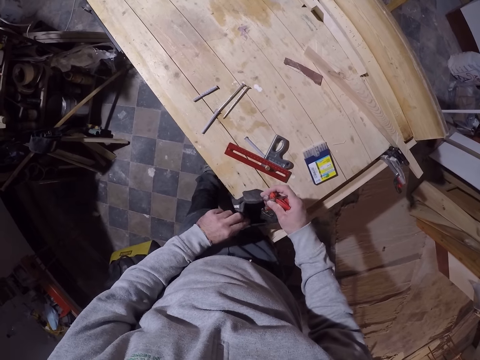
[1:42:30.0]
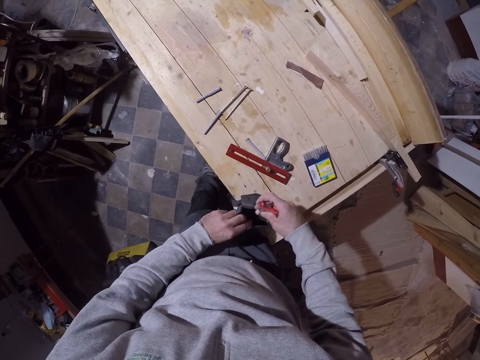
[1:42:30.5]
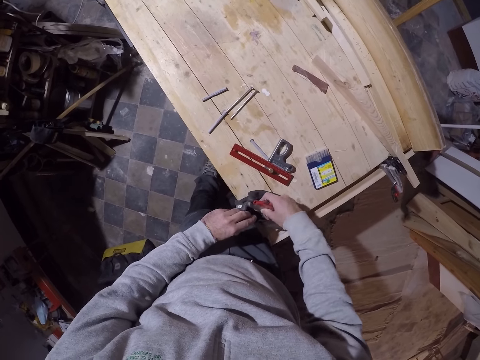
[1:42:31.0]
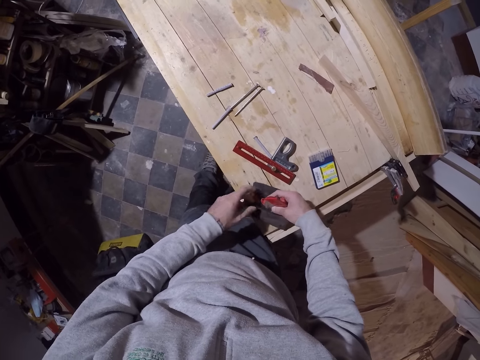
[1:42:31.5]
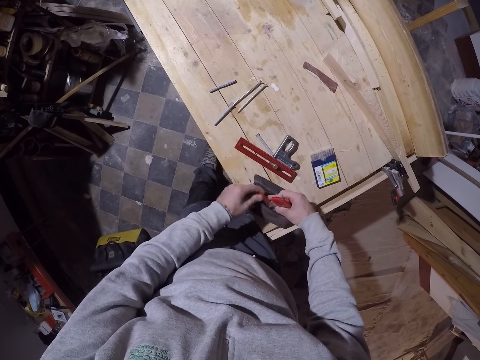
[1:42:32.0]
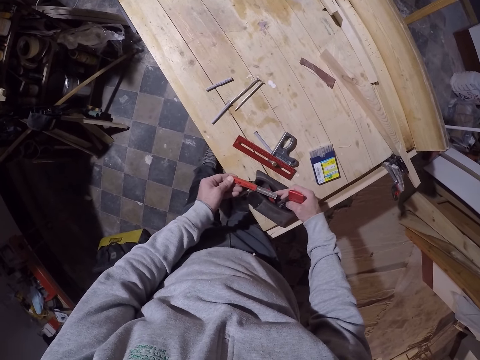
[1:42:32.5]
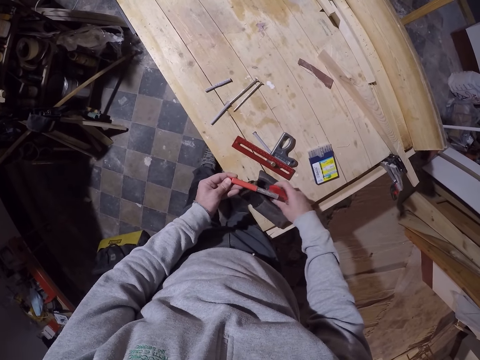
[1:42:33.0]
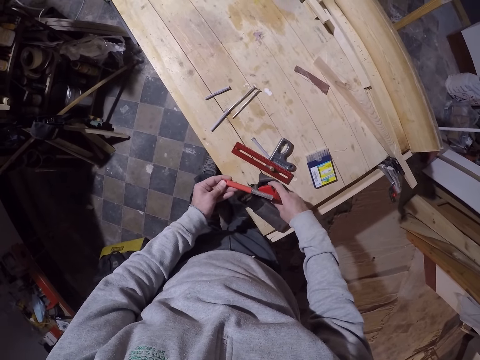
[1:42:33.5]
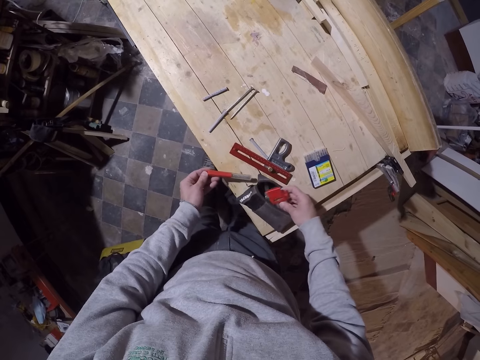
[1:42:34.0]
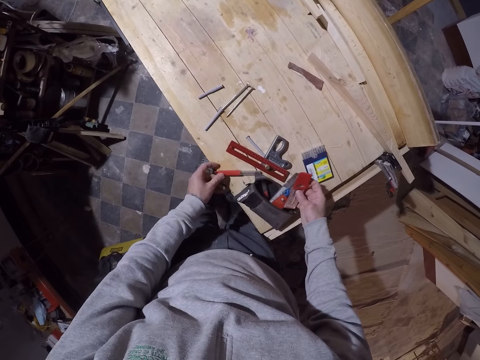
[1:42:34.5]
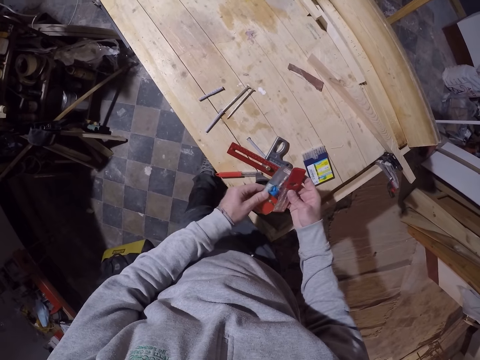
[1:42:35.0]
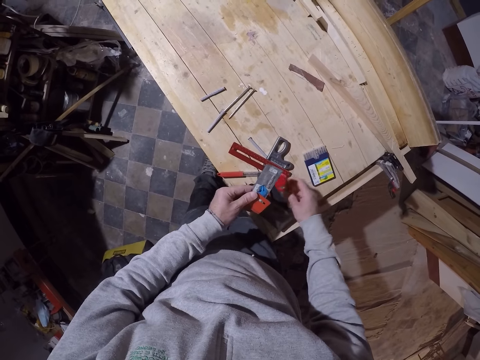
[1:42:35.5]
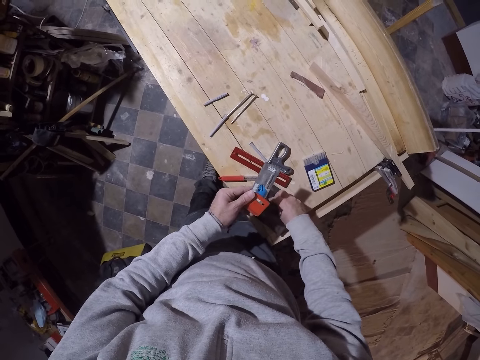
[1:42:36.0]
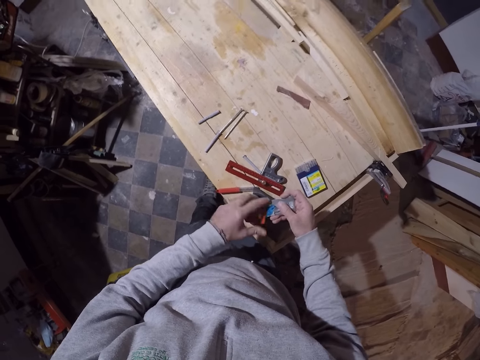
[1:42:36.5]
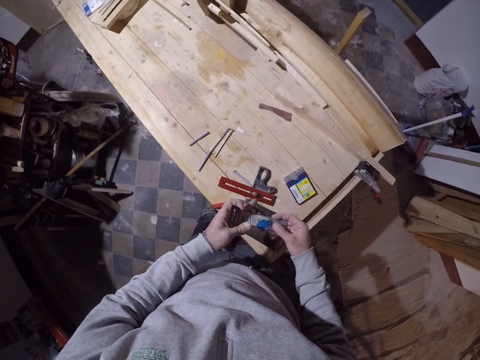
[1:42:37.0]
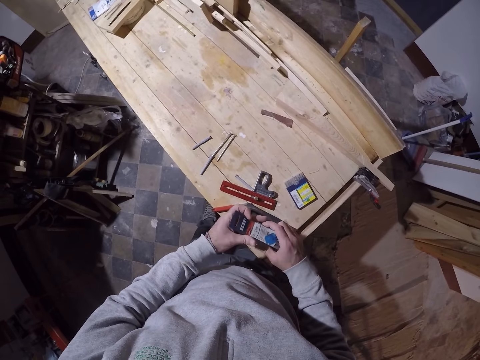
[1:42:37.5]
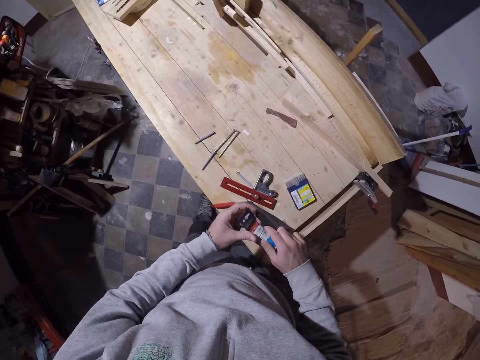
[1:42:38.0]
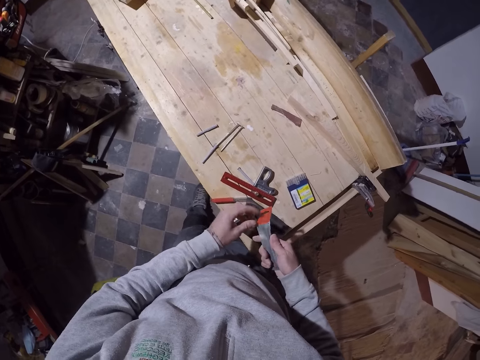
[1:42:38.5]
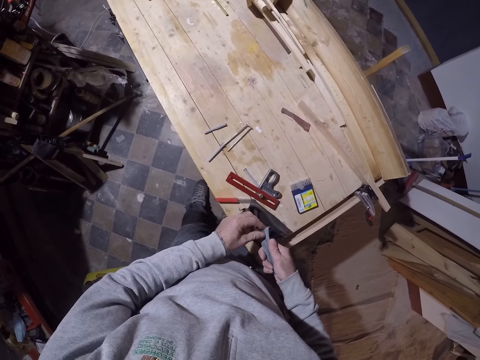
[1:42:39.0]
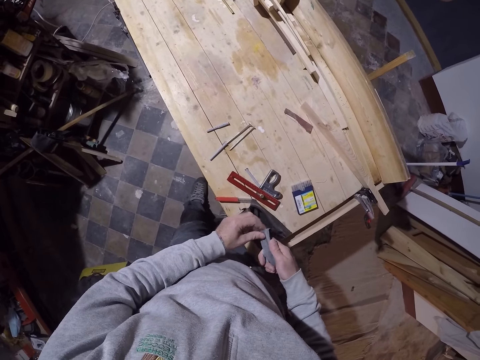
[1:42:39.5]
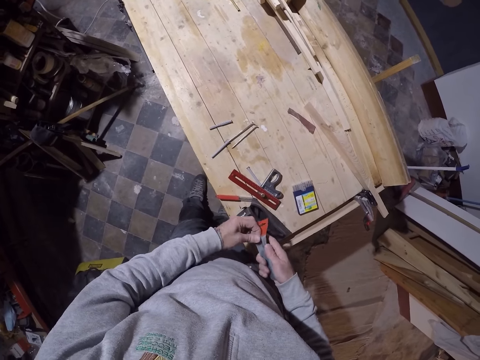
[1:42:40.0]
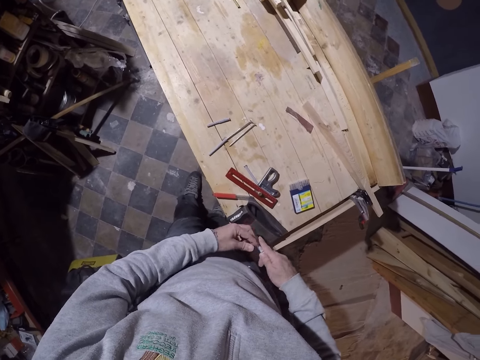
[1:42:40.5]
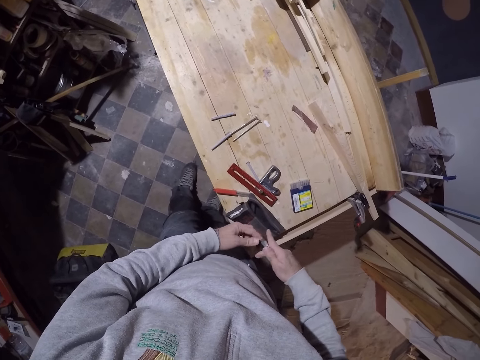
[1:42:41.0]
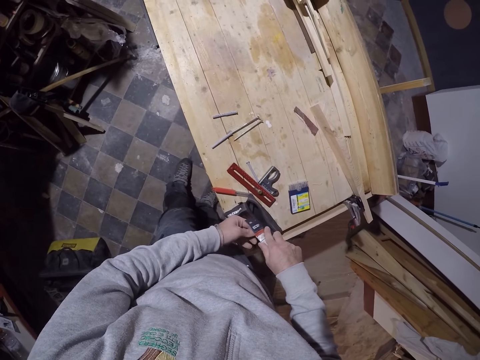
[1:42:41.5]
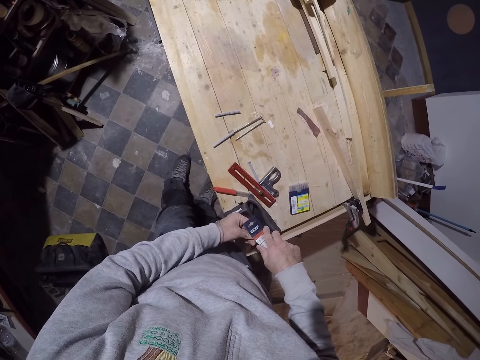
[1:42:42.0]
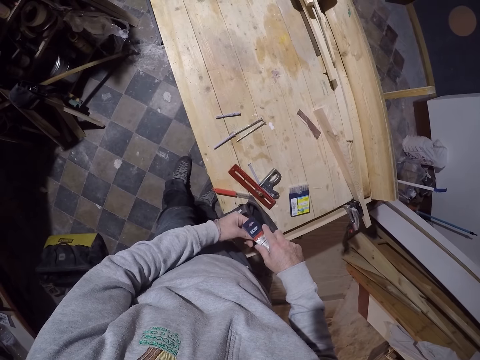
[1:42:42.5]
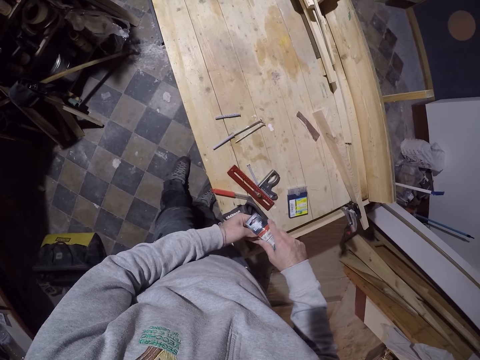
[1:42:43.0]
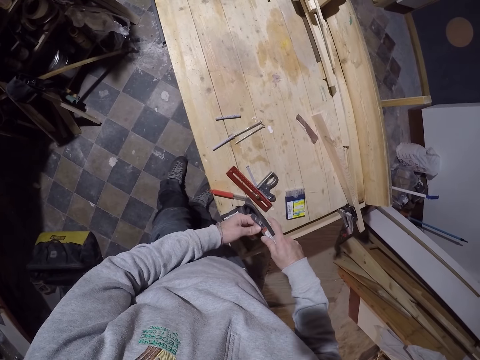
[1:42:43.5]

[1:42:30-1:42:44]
The camera wearer drops the pack of nails or bunch of drill bits in the purse or bag with his right hand. He picks a drill bit from the purse with his left hand. He drops the drill bit on the table with his left hand. He puts the drill bit in the bag. He picks a pack of drill bit from the purse with his left hand. He opens the pack of drill bit from the purse with both hands.

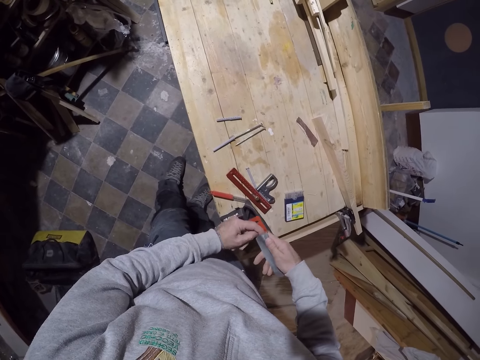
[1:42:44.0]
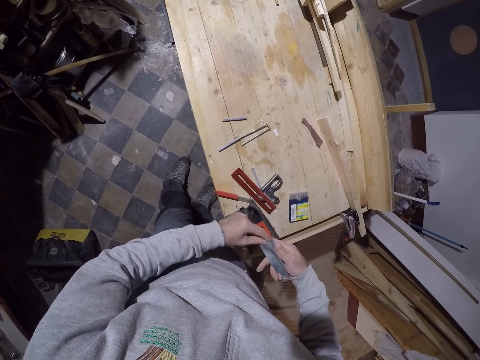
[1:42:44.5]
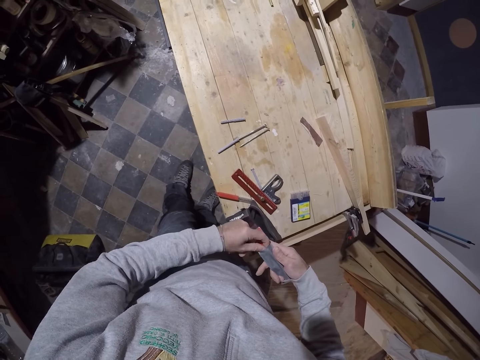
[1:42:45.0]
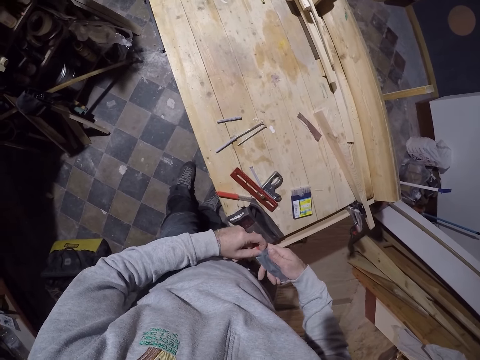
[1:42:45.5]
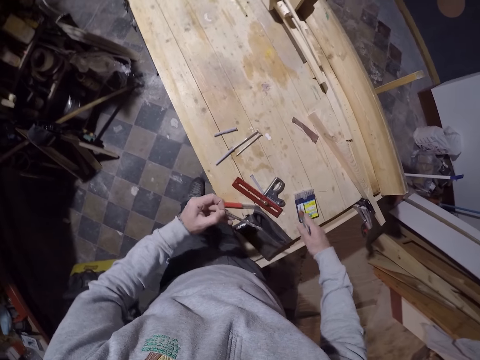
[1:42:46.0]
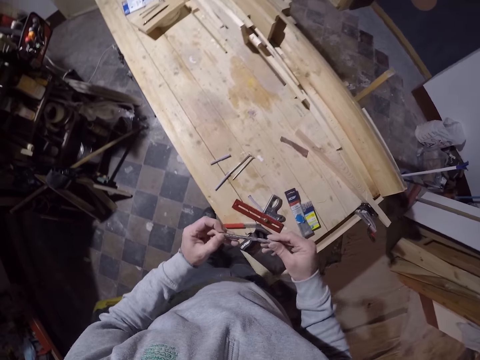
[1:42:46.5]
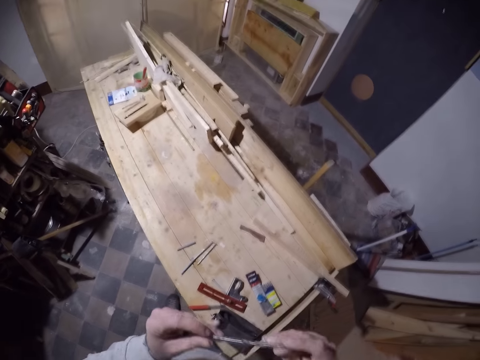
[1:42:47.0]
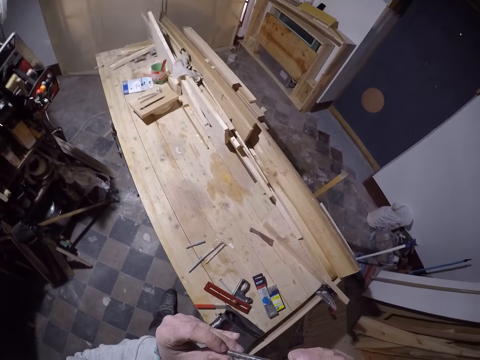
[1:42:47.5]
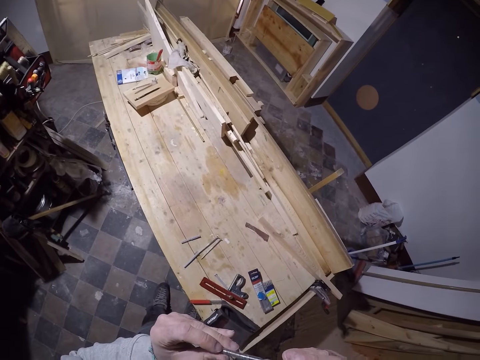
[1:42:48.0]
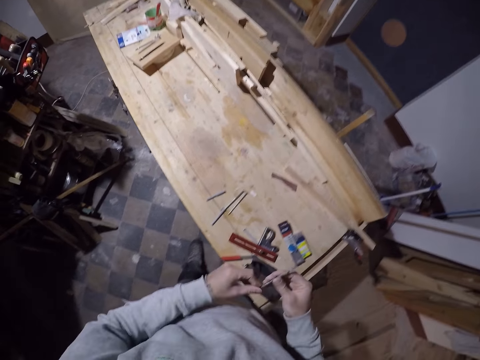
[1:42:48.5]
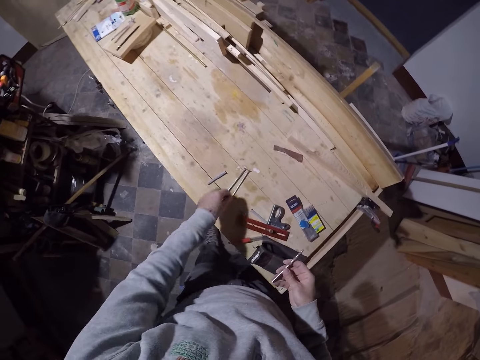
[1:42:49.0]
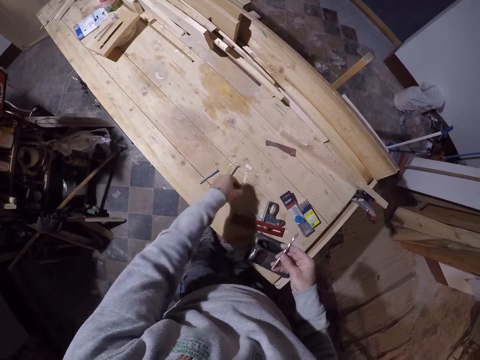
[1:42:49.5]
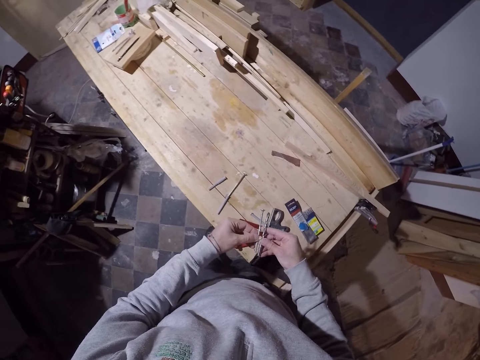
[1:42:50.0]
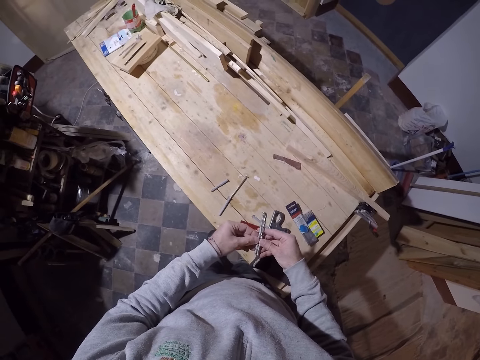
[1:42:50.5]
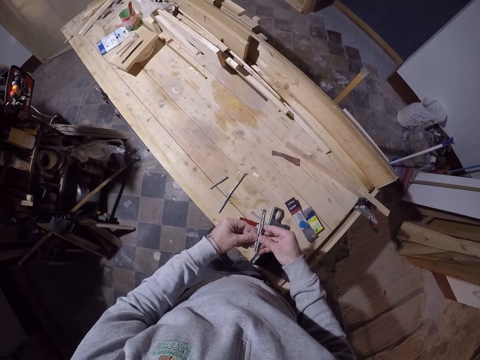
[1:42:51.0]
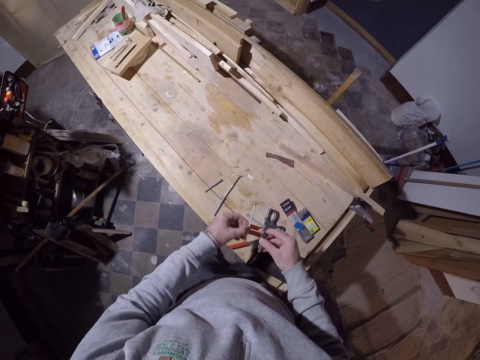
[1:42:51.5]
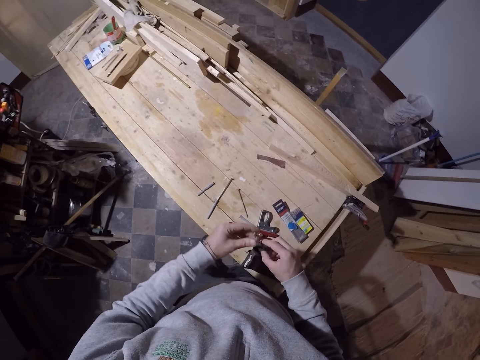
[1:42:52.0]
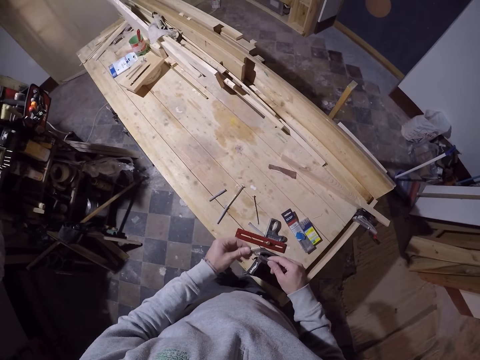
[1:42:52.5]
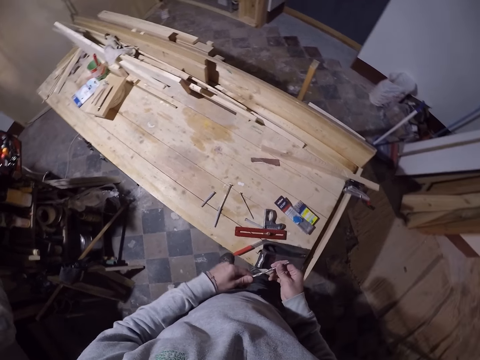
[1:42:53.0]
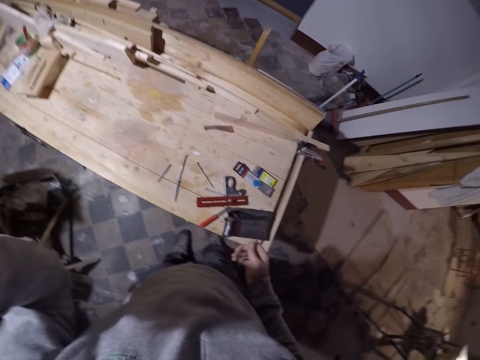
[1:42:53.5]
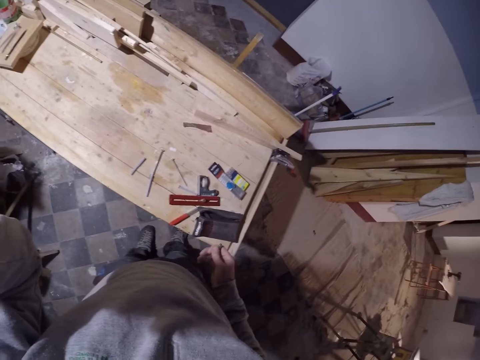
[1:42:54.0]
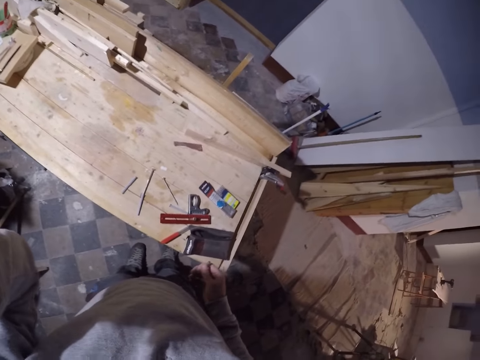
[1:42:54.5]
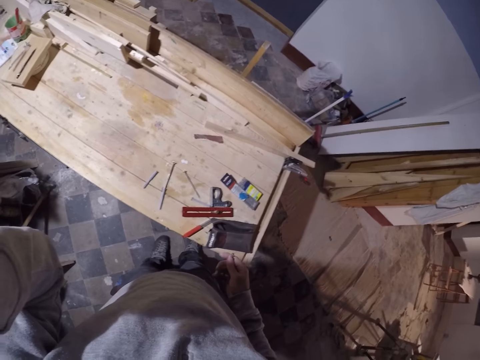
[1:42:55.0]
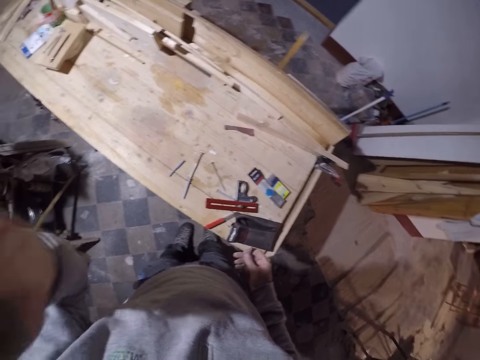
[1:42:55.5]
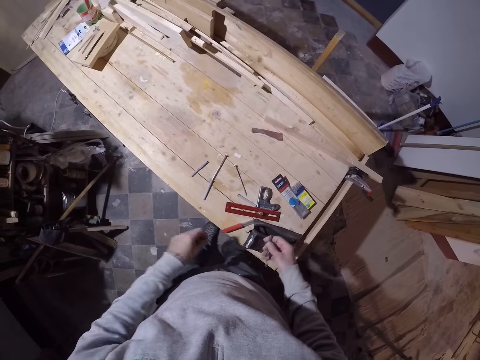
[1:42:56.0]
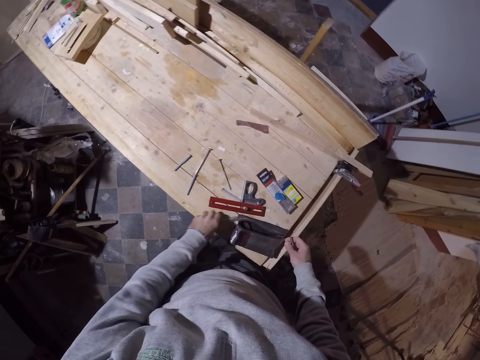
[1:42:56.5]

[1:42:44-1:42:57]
The camera wearer drops the pack of drill bits on the table or bench with his right hand. He removes the drill bit from the pack with his left hand. He checks on the drill bit. He holds the drill bit with both hands. He picks up the drill bit on the table with his left hand. He compares the drill bits in hand. He drops the drill bit on the table with his left hand. He turns the drill bit in hand. He holds the drill bit with both hands. He adjusts a camera. He touches his face with his left hand. He picks up the drill bit on the bench.
